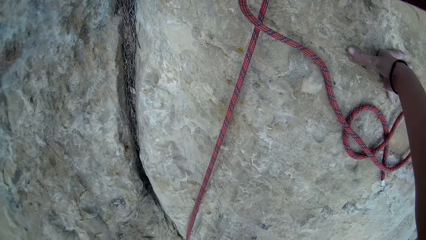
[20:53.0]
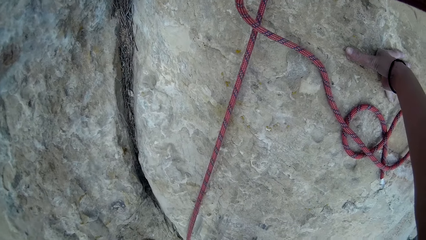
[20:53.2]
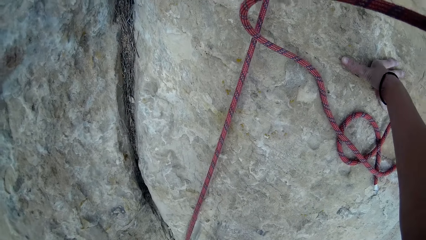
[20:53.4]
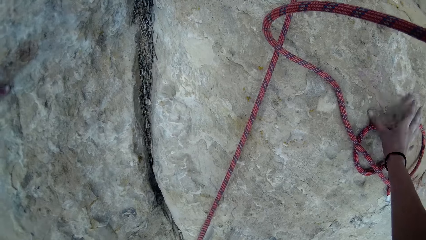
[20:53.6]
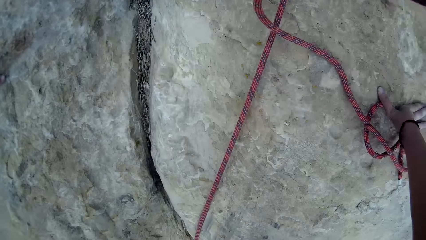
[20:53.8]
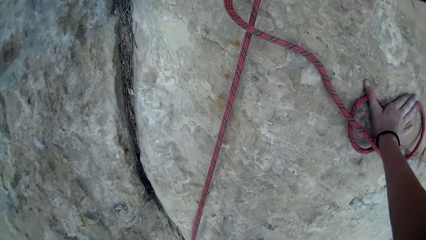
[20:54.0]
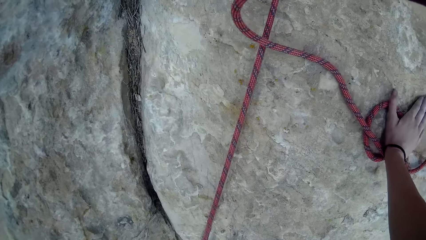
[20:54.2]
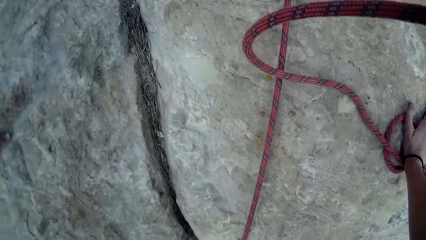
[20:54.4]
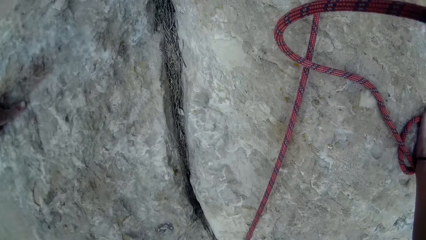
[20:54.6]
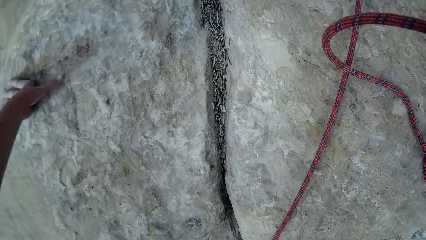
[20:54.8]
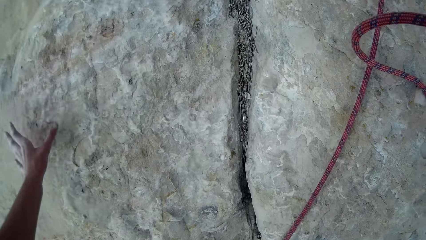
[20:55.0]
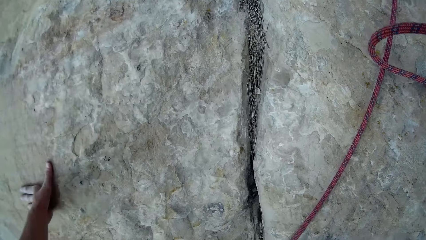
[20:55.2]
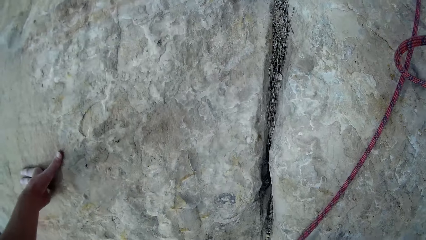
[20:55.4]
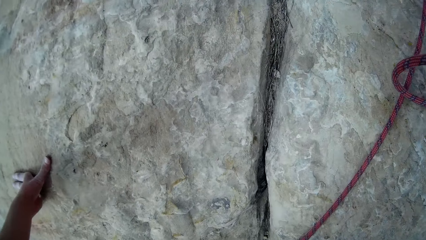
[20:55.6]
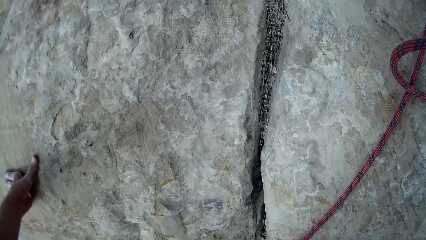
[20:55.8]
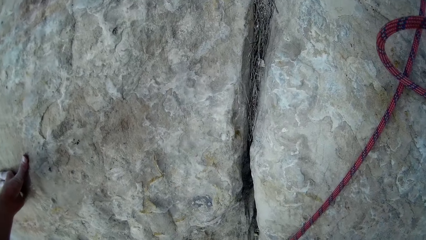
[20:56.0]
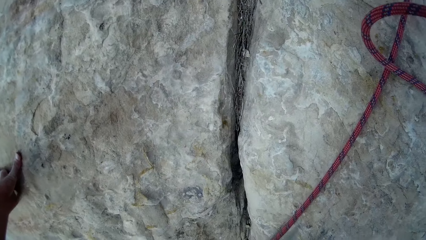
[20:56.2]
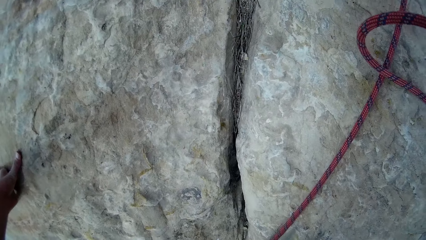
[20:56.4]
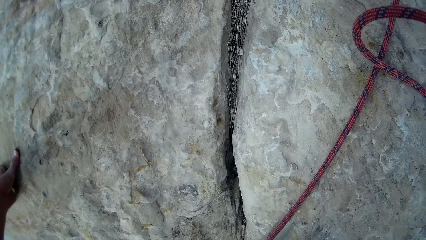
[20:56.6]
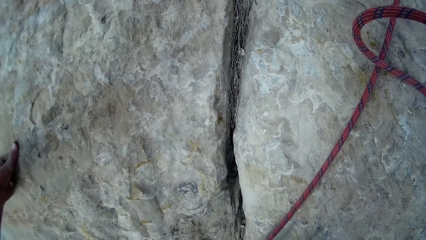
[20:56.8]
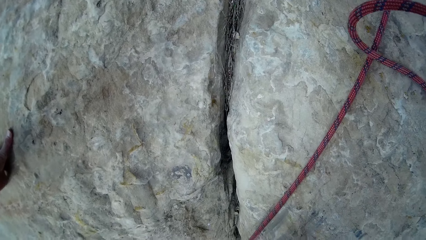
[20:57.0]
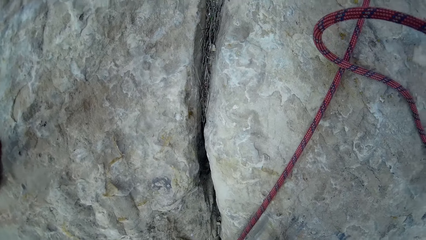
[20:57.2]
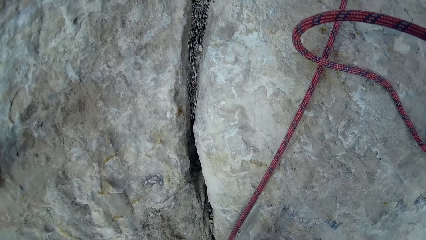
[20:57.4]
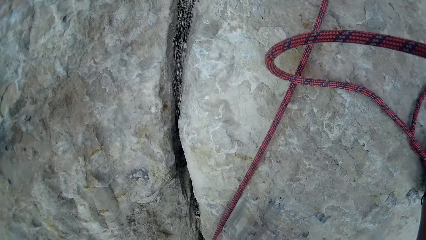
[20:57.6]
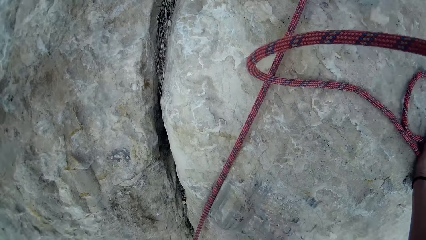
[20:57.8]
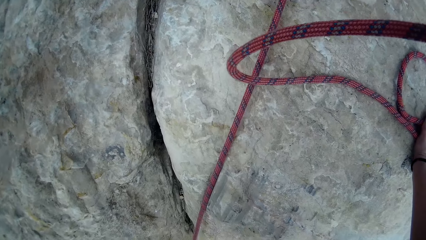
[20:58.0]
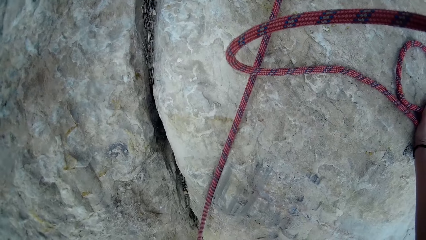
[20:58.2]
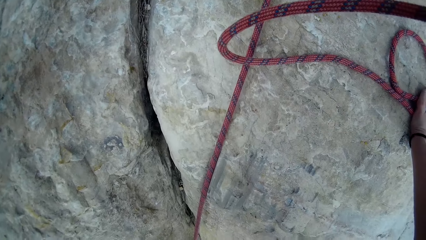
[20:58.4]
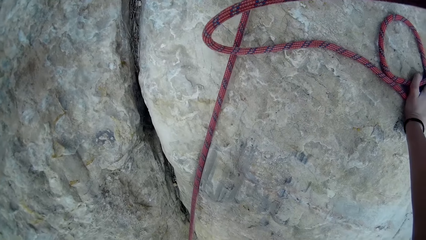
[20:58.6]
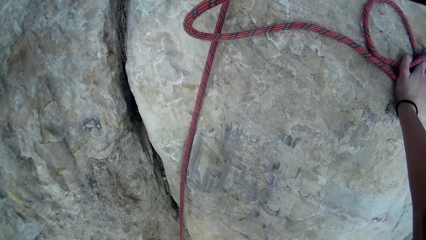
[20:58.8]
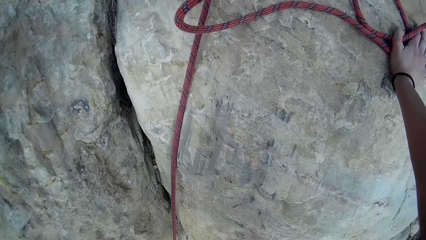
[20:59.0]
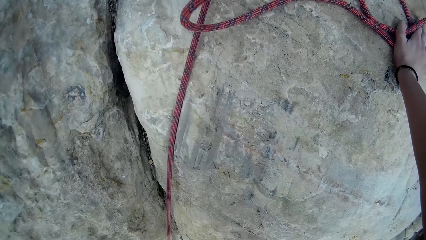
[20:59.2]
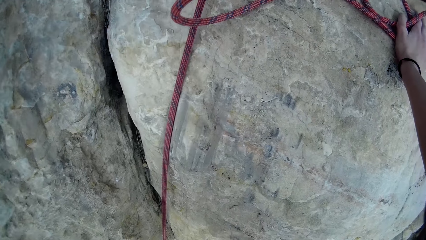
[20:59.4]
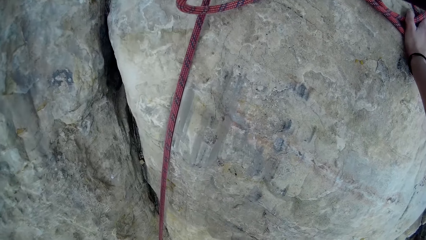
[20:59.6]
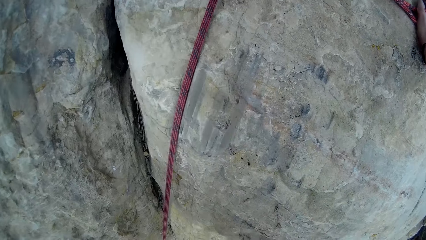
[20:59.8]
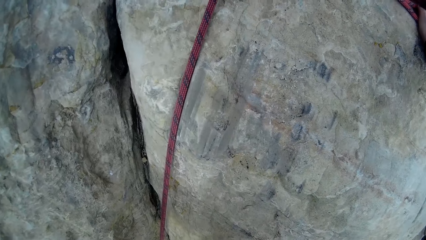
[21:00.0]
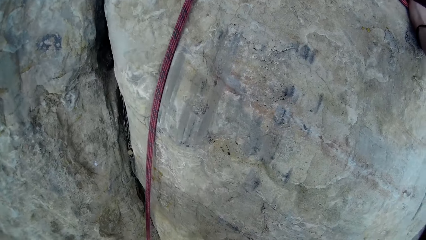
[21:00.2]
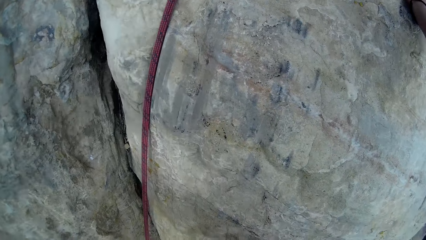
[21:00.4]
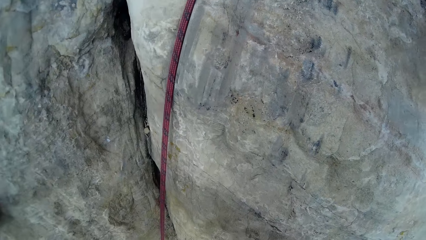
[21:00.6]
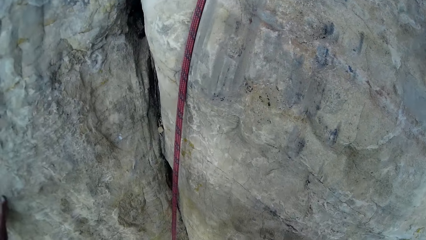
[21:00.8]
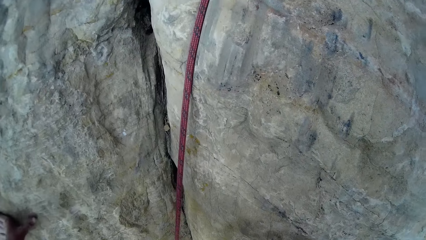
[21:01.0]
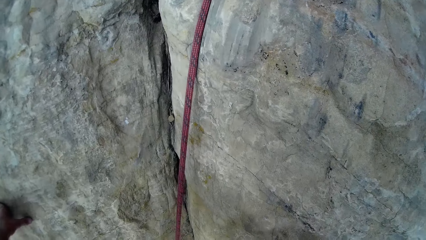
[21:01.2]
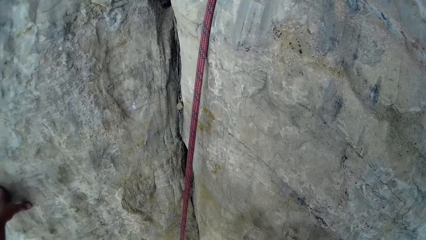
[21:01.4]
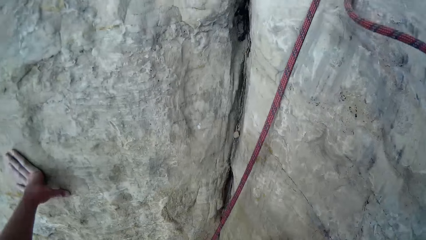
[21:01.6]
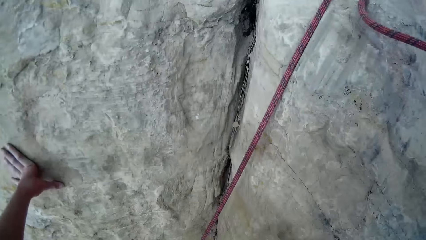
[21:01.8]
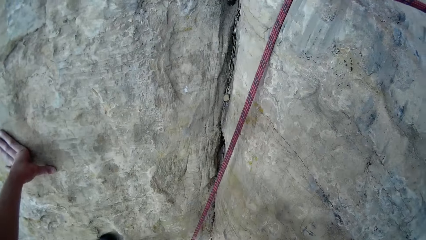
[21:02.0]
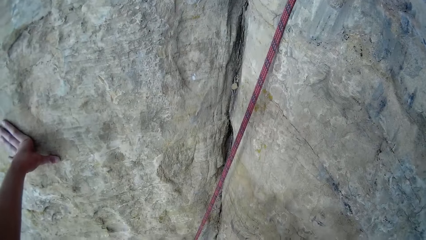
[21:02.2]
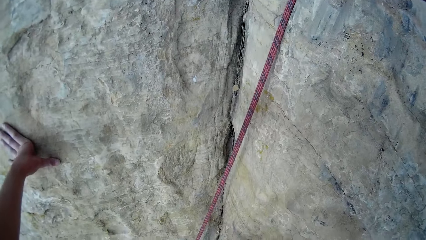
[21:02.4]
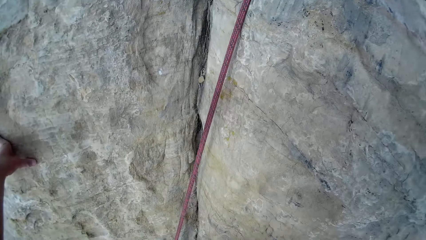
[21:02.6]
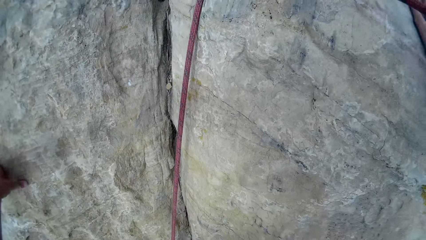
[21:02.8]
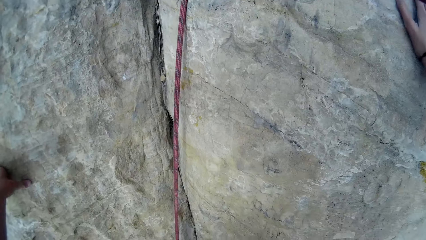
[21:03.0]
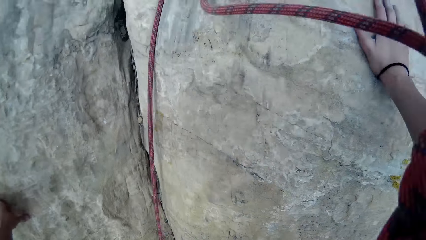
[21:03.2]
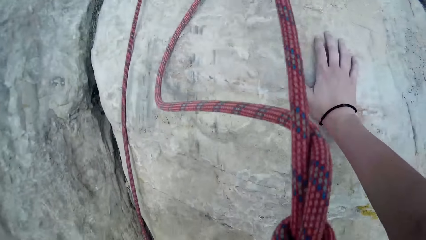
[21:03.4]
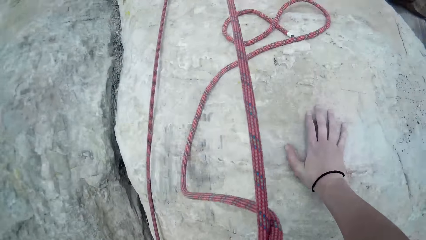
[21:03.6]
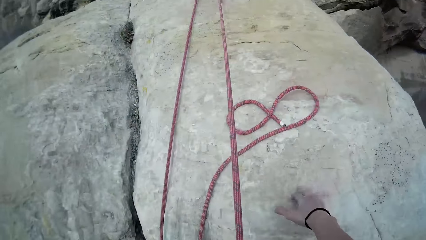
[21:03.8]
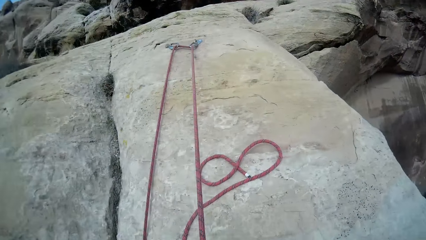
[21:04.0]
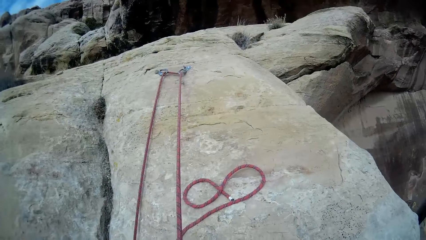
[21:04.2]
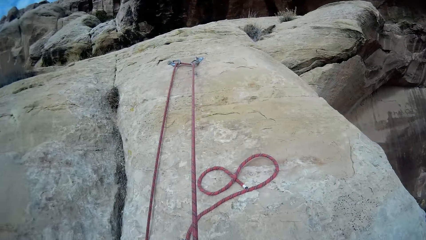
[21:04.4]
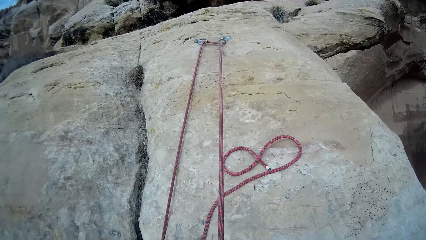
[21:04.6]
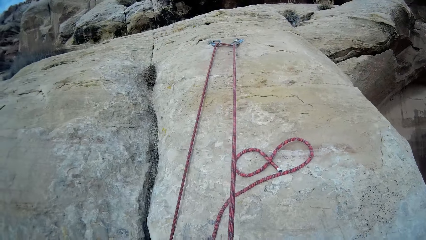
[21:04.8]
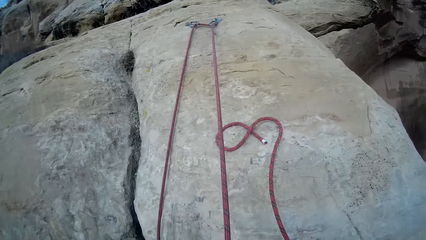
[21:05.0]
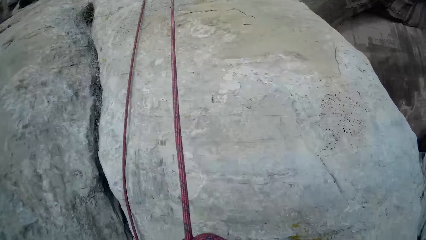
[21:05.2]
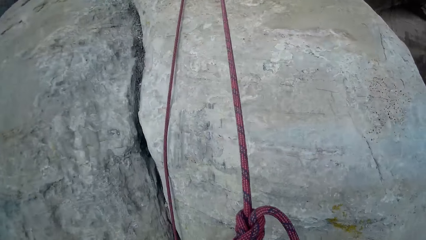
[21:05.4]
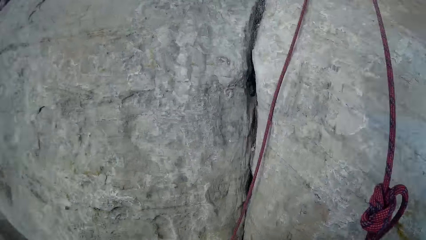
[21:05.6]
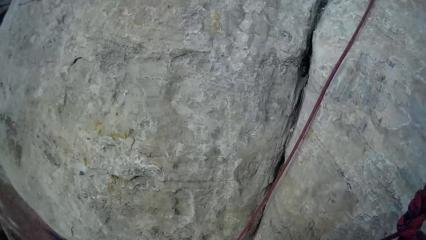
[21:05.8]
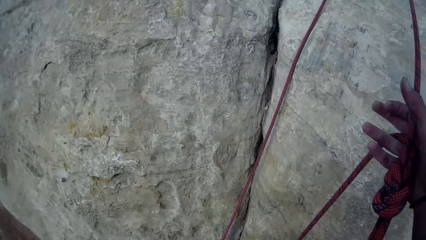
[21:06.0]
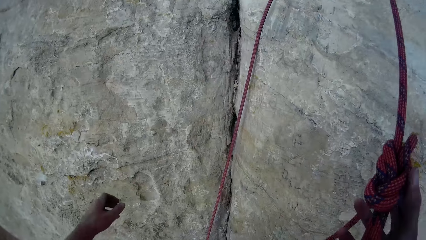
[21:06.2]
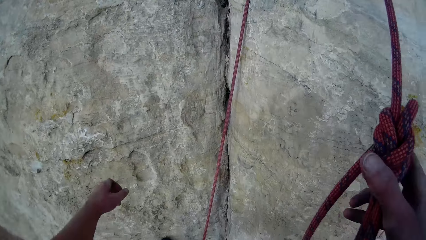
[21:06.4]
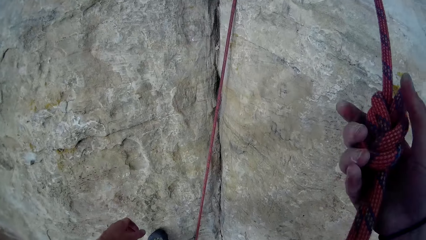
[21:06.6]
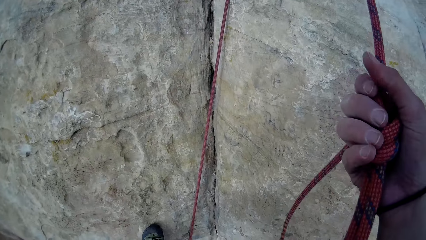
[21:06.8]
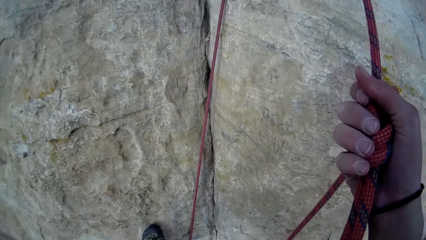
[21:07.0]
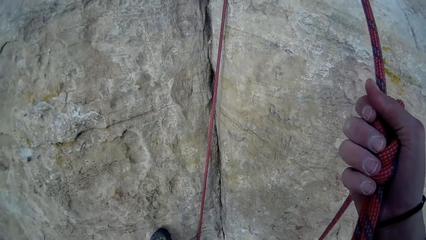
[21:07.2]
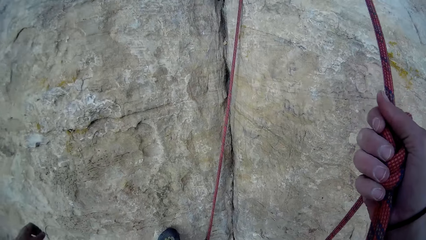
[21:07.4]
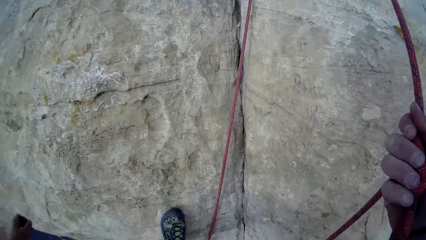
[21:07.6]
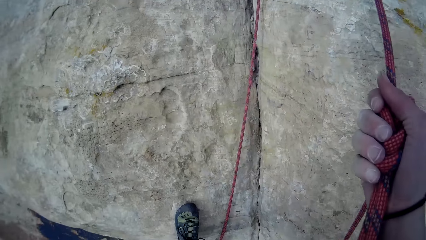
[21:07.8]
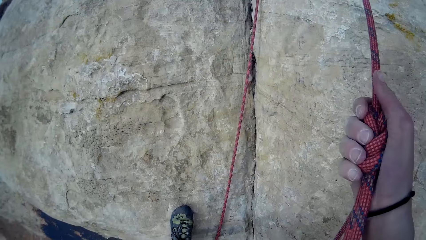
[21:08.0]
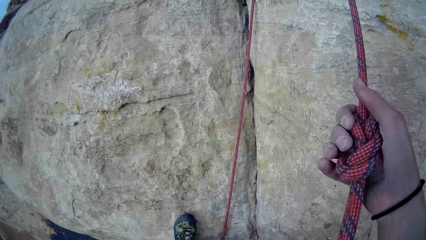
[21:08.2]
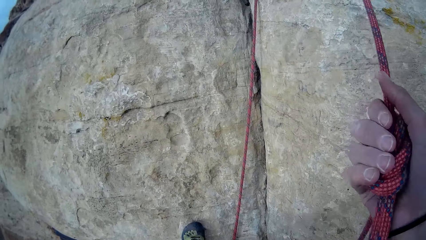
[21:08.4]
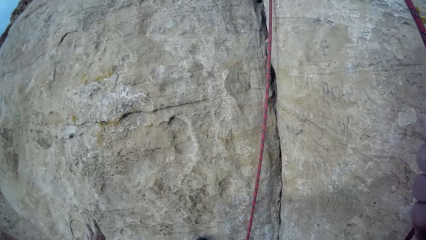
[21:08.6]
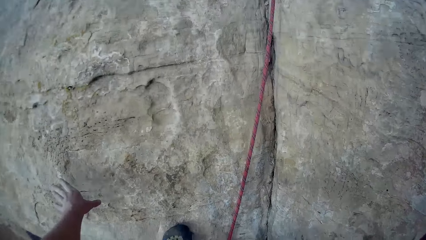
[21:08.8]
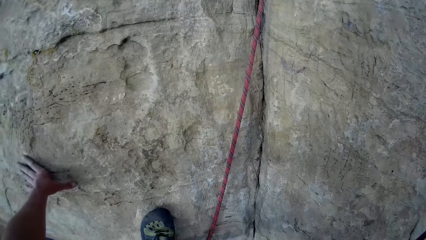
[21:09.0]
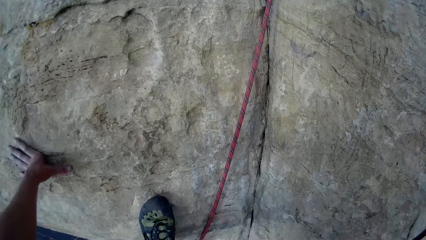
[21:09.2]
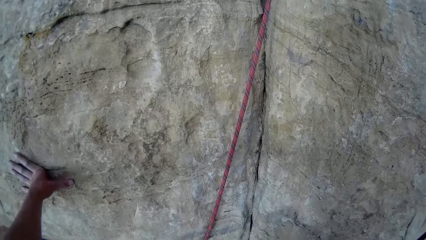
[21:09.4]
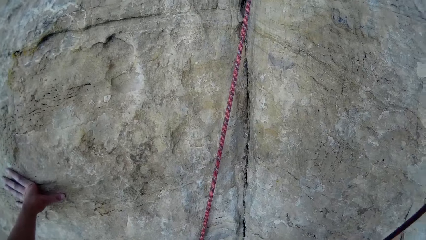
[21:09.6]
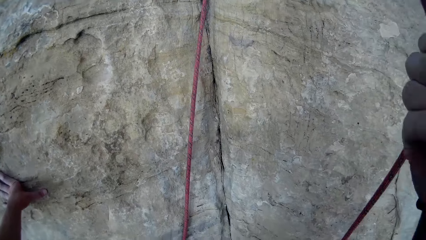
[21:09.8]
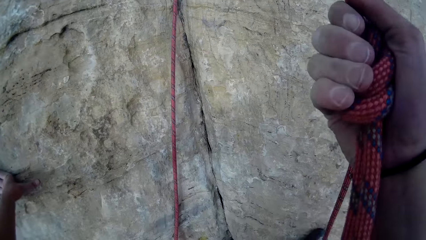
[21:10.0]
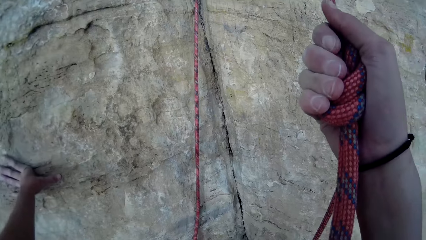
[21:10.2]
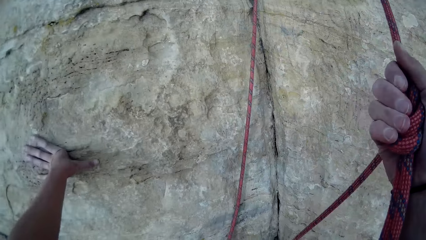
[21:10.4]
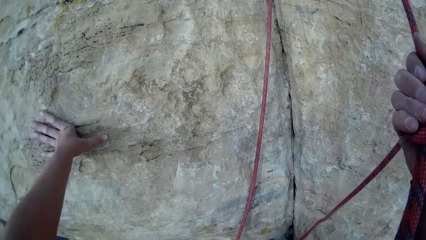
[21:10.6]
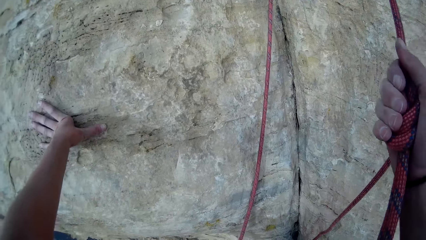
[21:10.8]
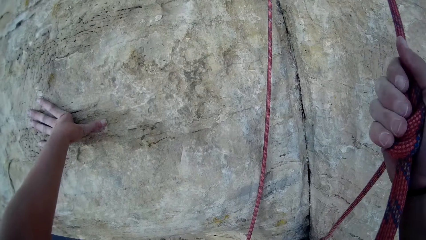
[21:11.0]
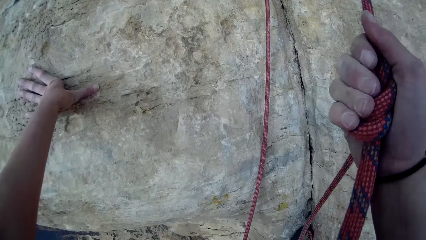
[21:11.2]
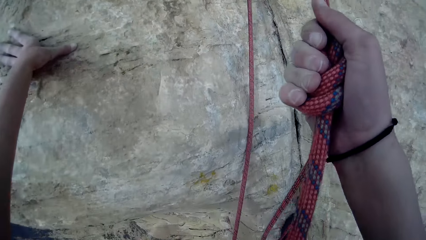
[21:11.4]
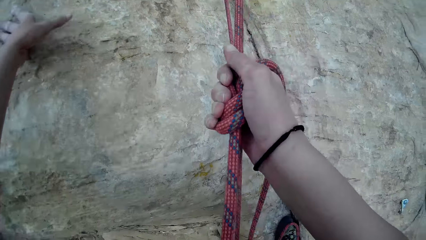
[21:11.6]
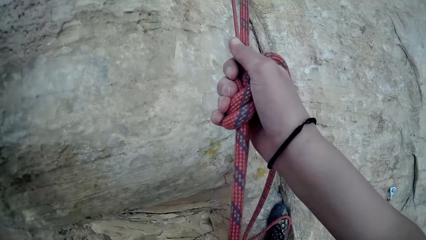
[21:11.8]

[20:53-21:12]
The camera wearer descends the rock. He looks around. He holds the rope with his left hand. He pulls the rope.
